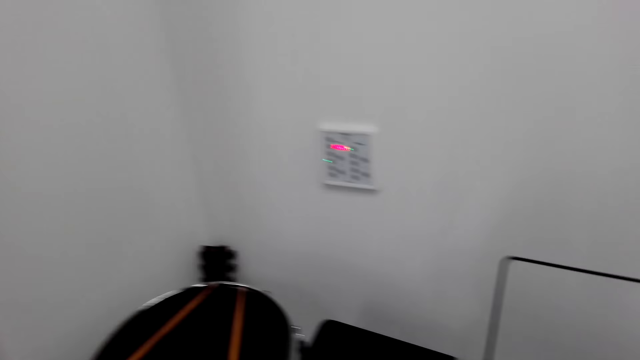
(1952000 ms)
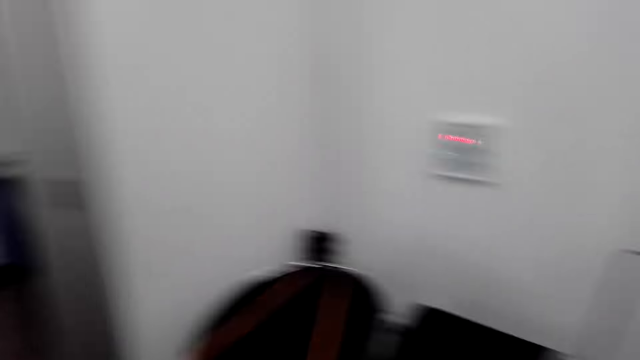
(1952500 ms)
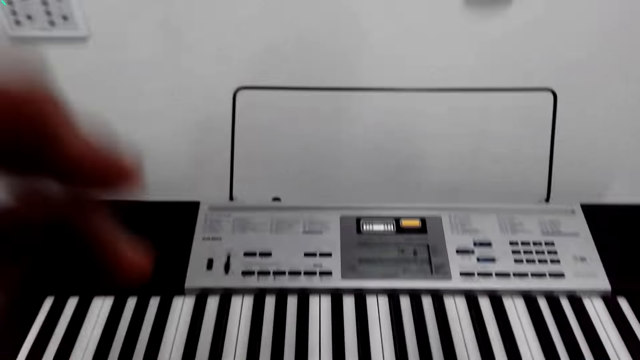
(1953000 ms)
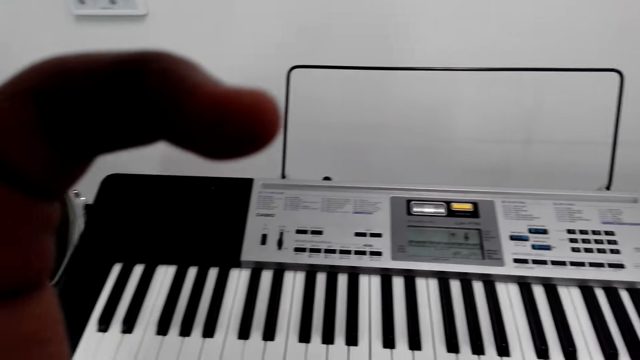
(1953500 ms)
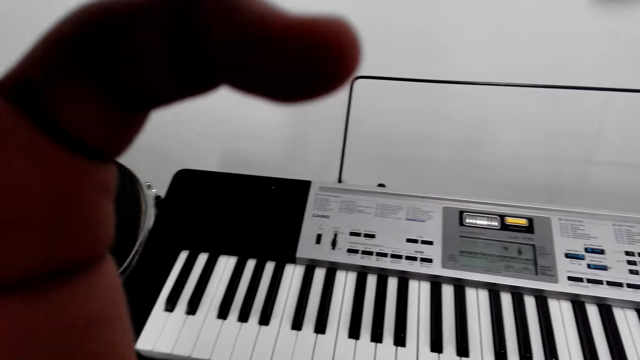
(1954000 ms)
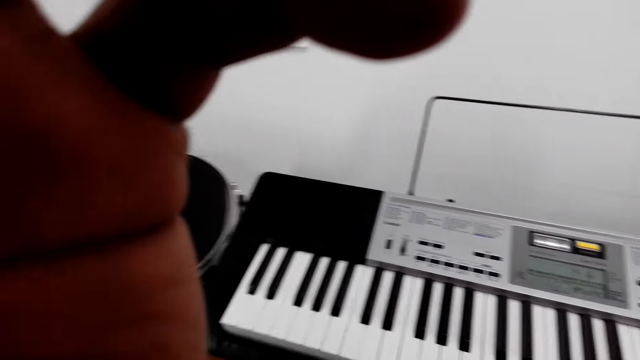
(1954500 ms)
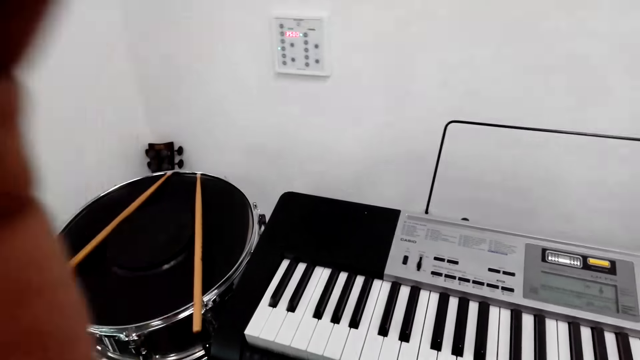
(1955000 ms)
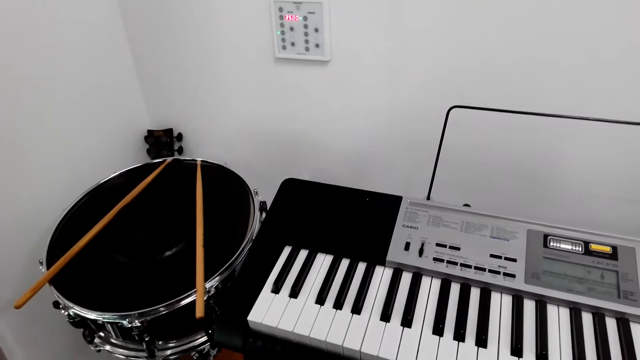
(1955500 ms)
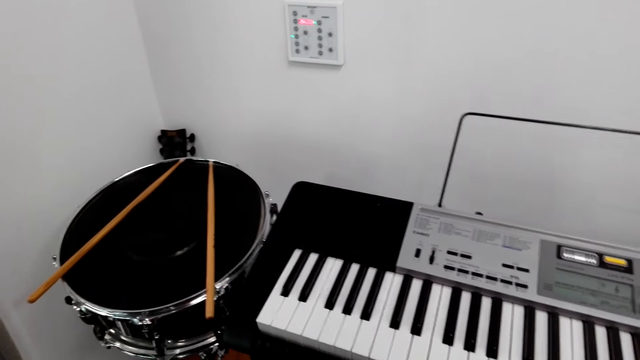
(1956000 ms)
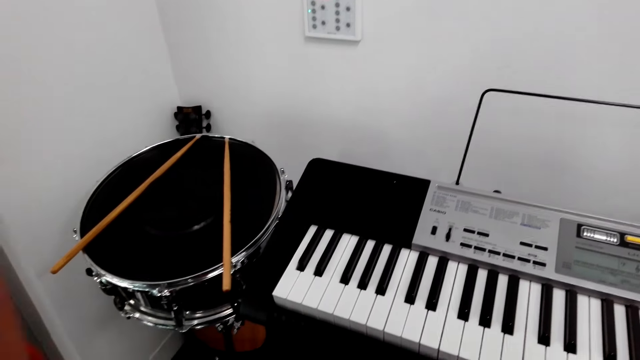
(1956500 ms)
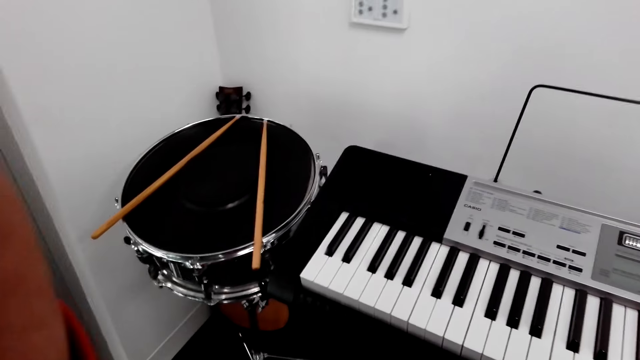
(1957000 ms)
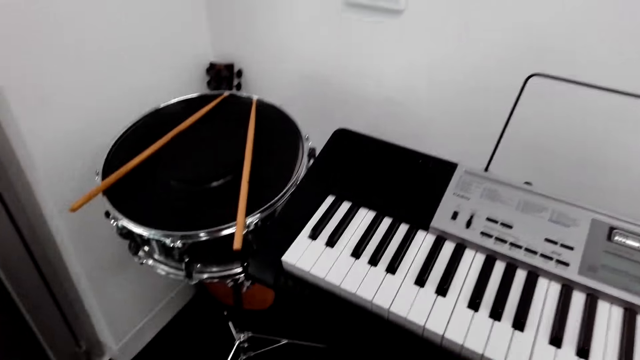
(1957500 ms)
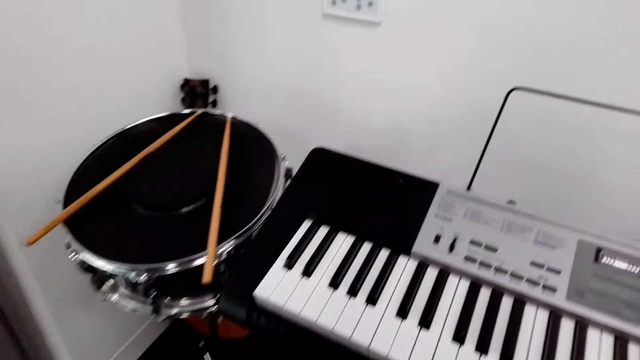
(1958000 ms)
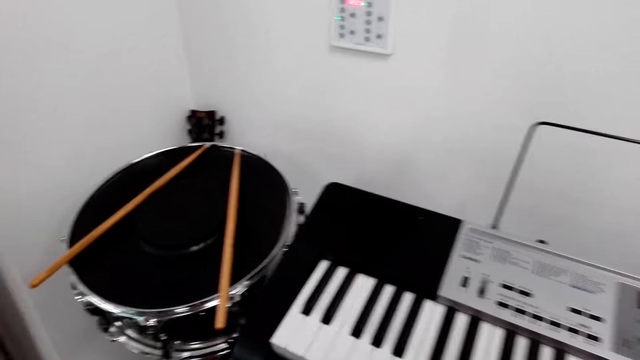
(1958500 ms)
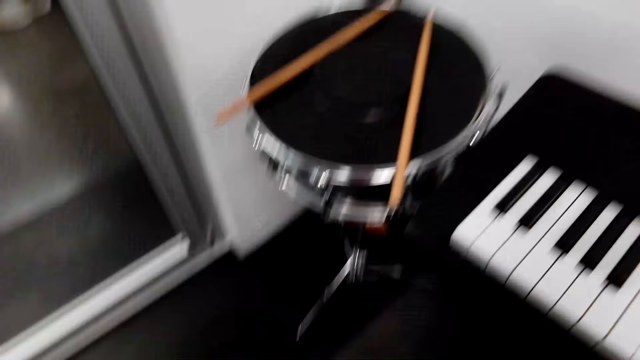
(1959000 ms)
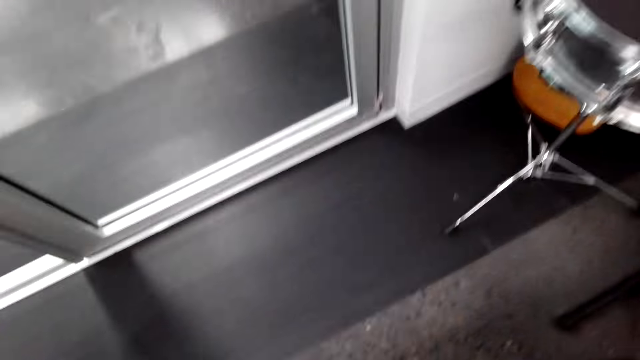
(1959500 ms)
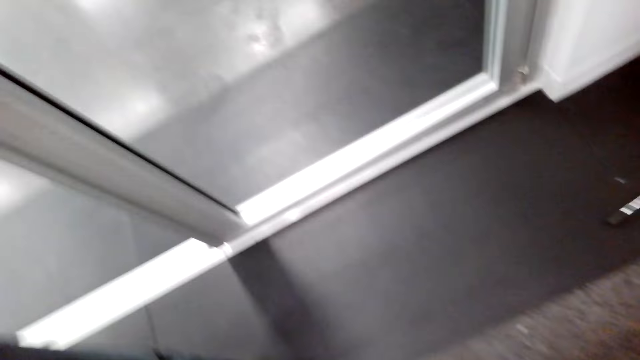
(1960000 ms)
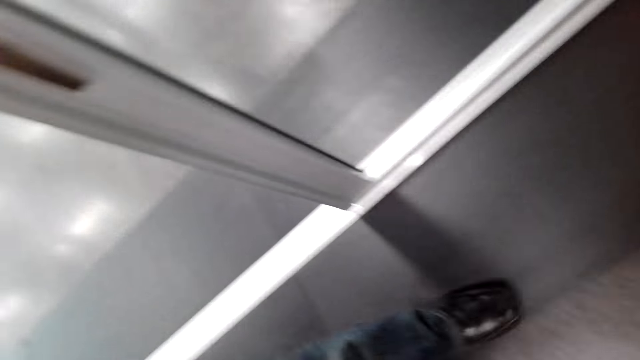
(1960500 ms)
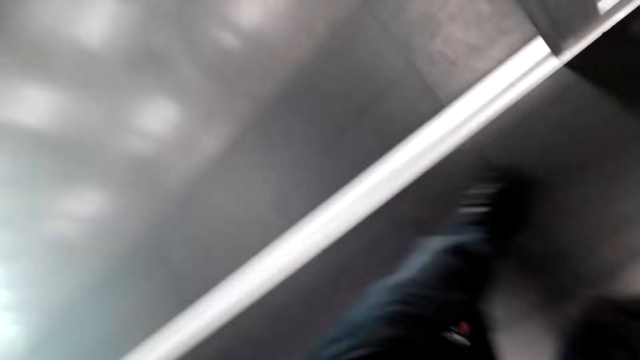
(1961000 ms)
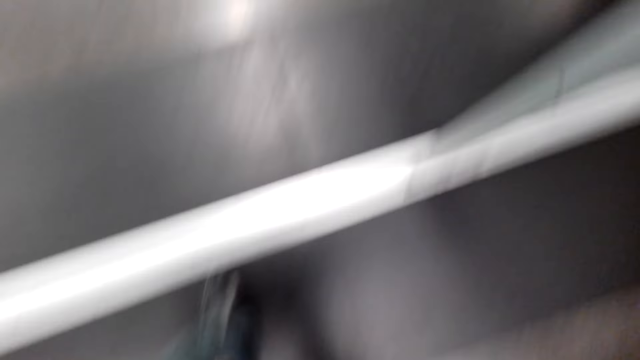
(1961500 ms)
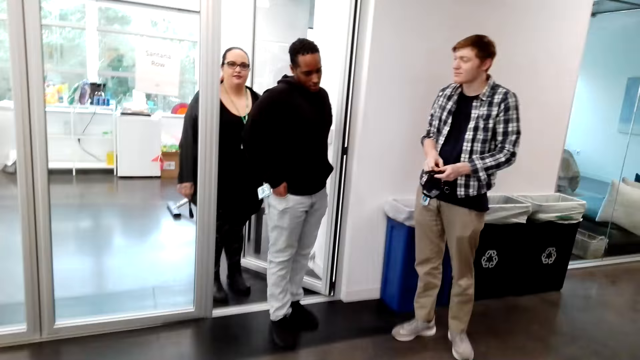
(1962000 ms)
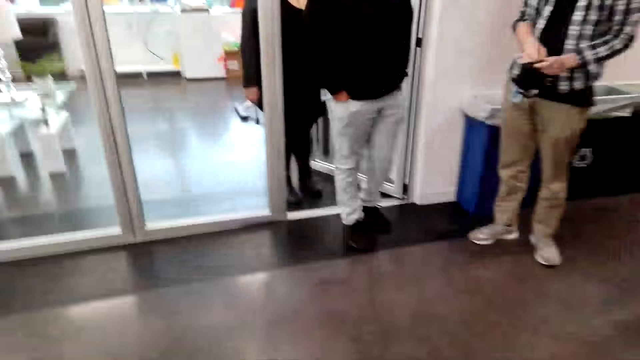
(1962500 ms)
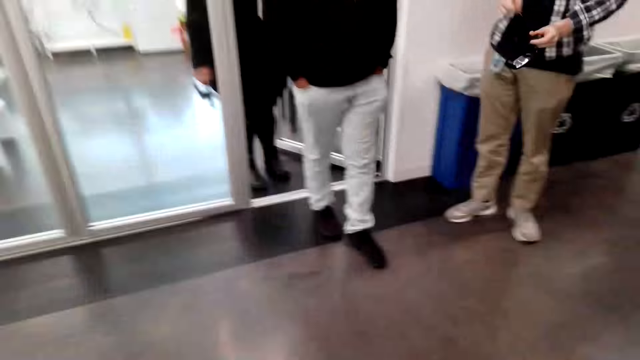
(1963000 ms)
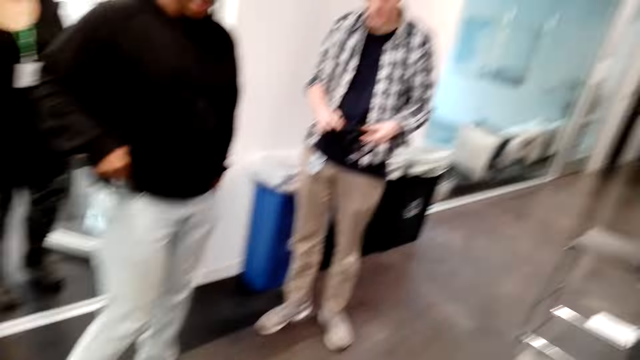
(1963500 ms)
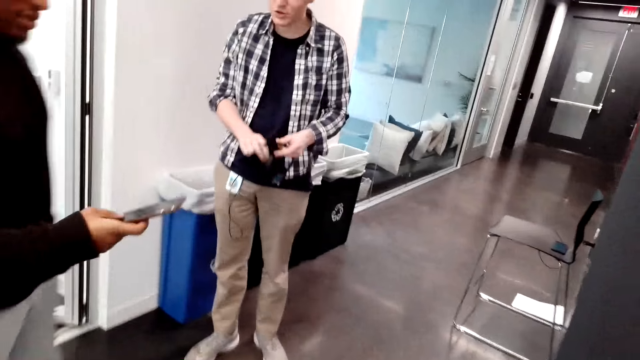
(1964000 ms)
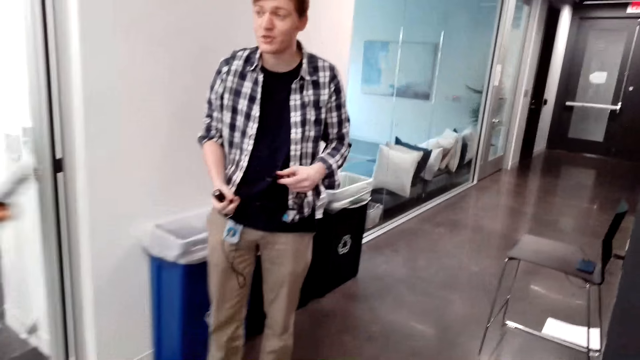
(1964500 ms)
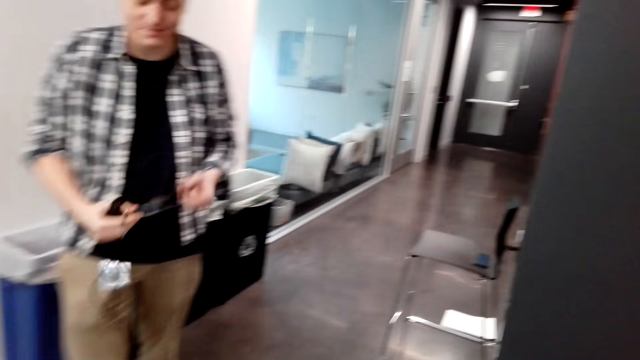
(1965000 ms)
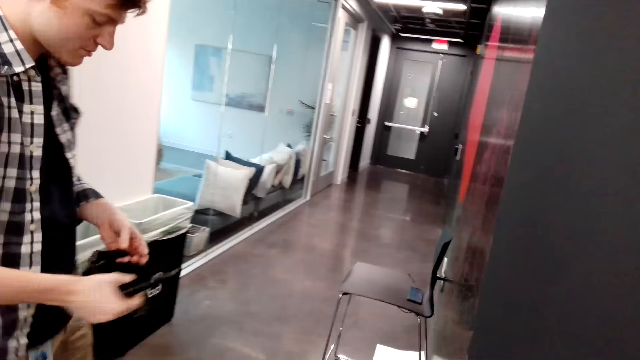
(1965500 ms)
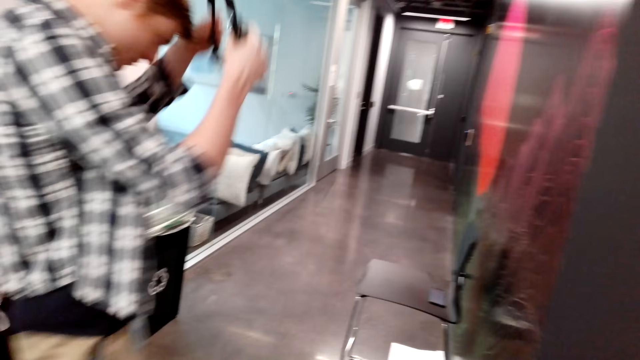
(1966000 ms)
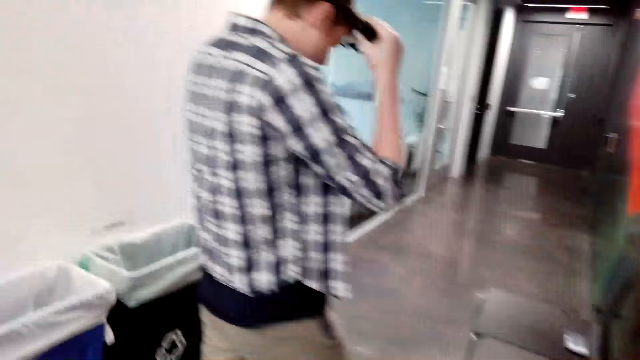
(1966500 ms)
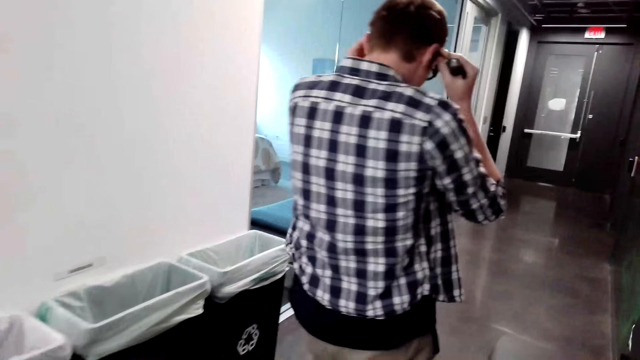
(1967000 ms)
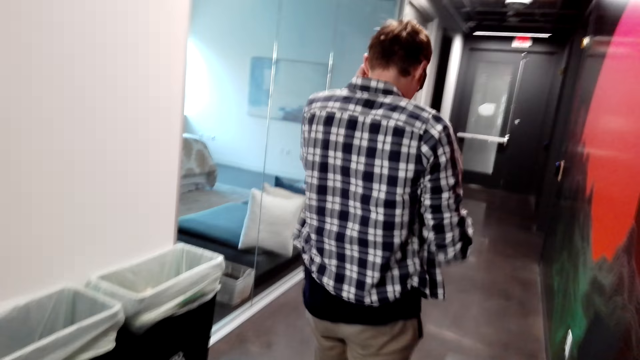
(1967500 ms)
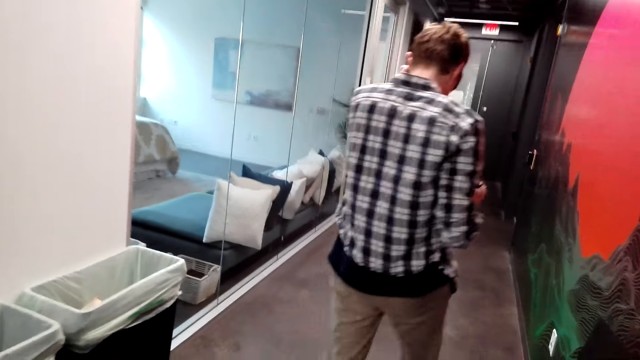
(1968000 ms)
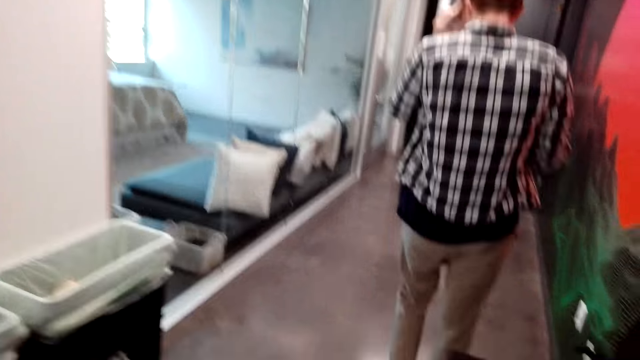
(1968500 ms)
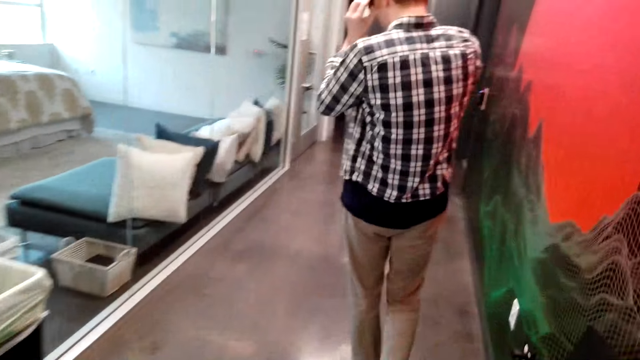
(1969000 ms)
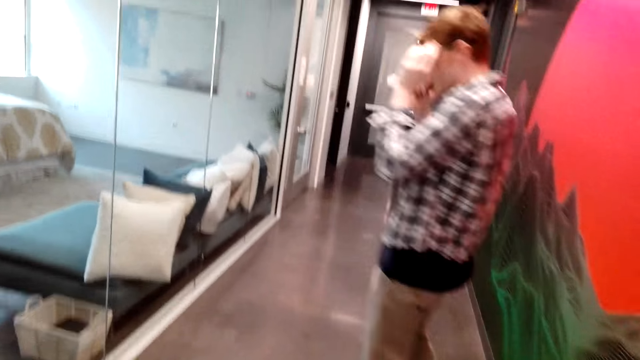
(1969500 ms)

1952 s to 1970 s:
The camera wearer touches the face. He fixes the camera on his head. He stands up. He walks in the house. Someone puts on the goggles and walks ahead of the camera wearer. The camera wearer walks around.
